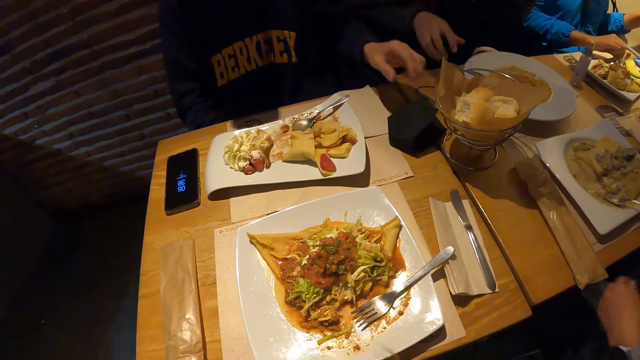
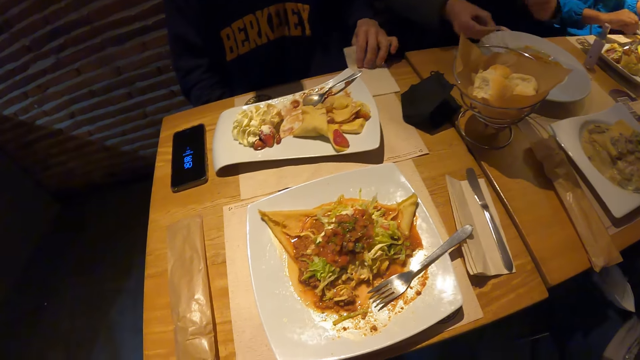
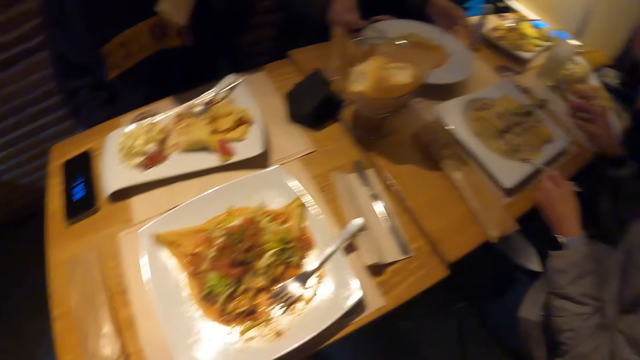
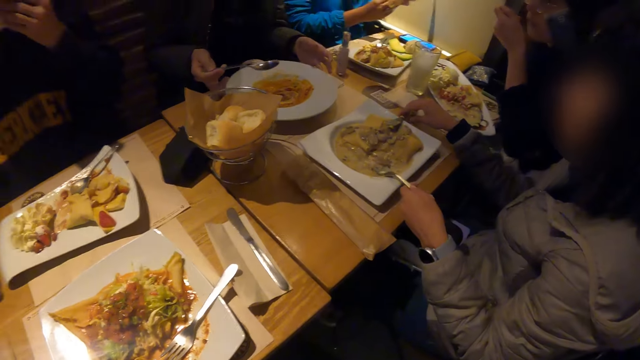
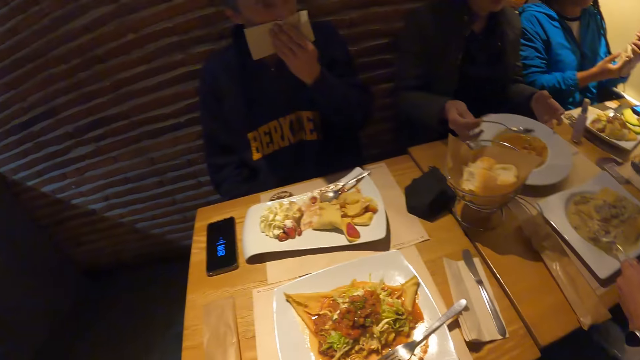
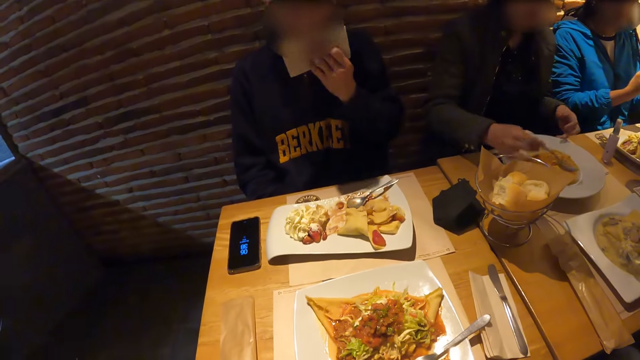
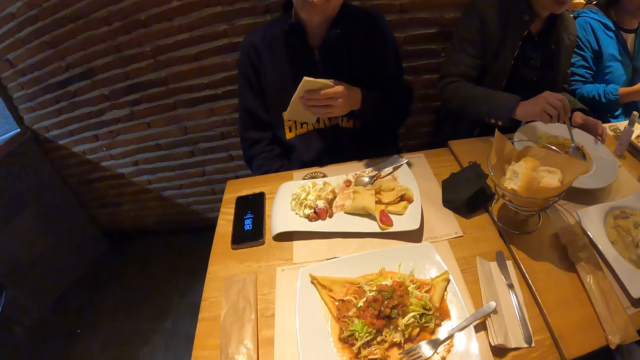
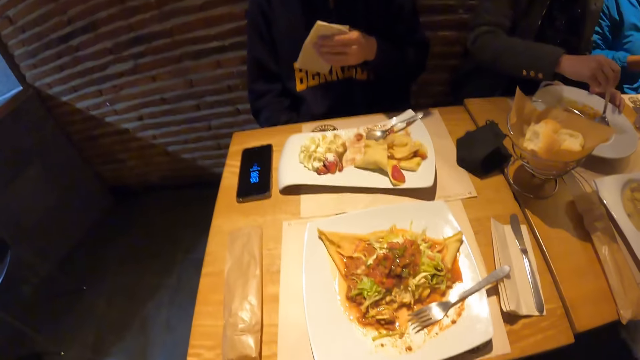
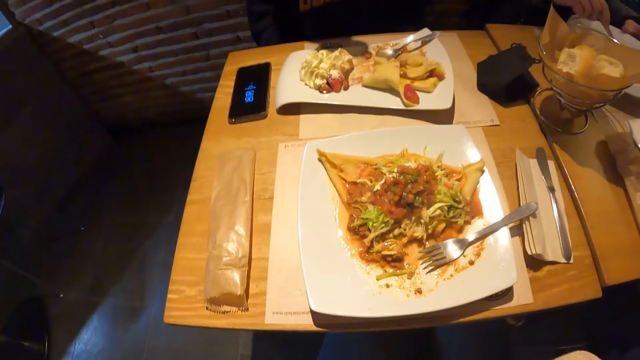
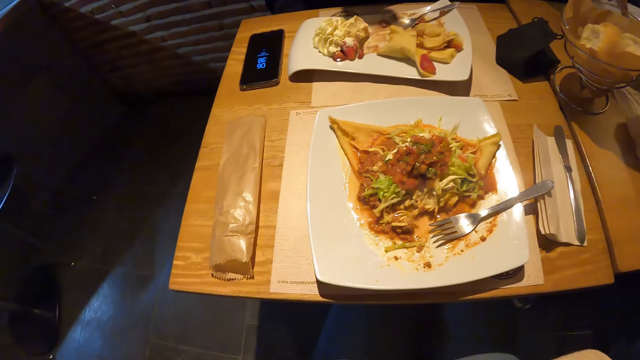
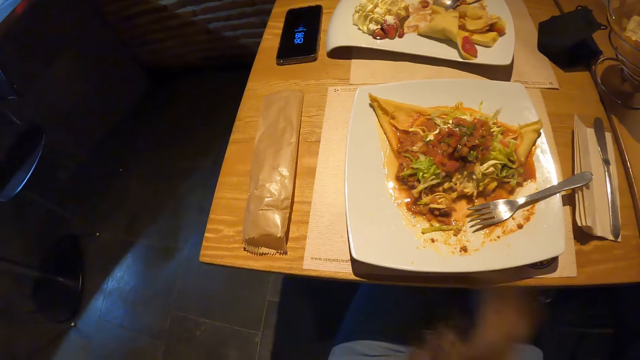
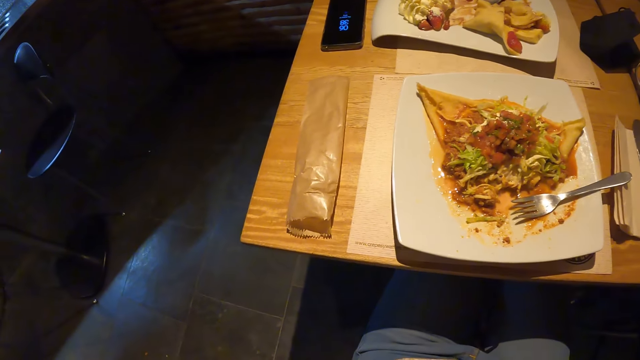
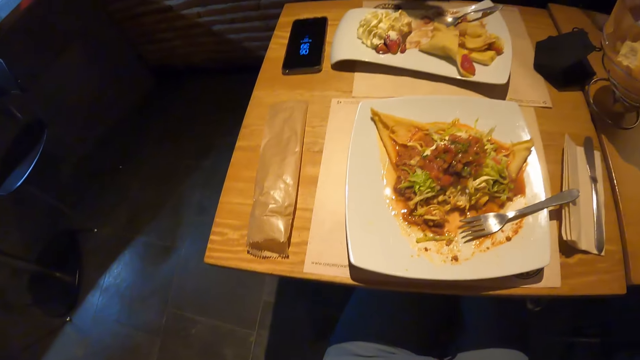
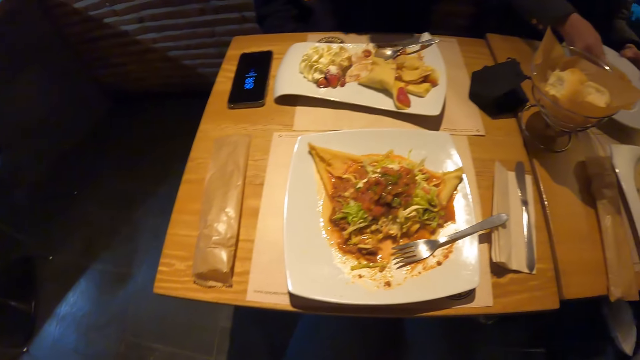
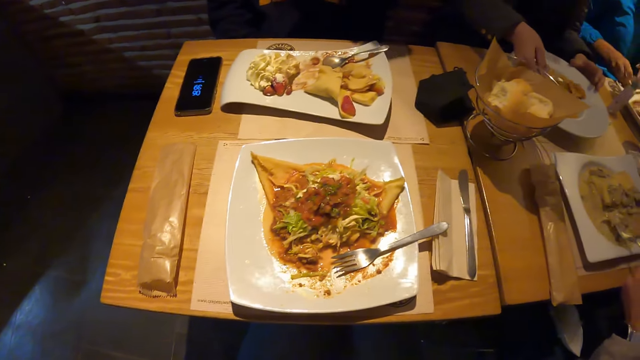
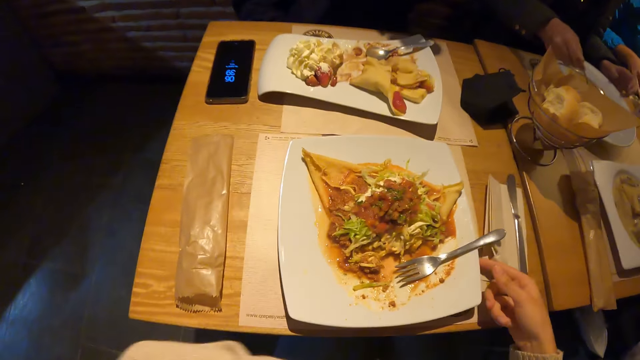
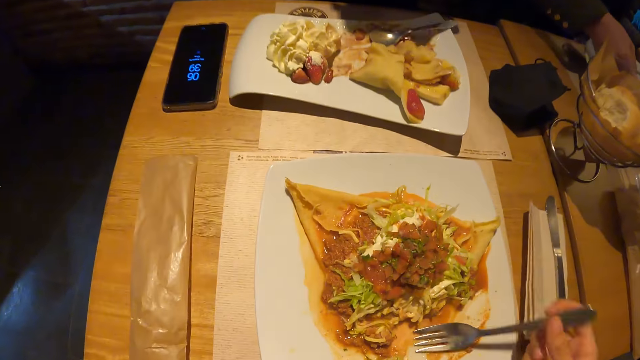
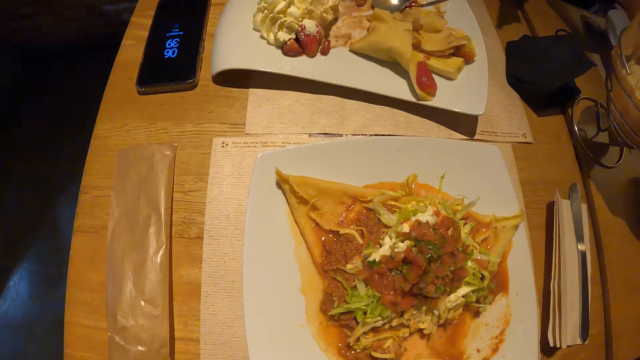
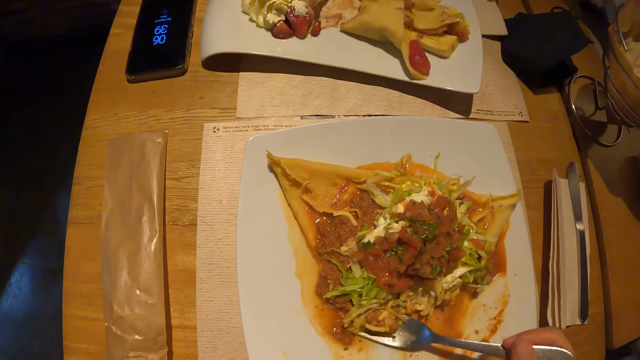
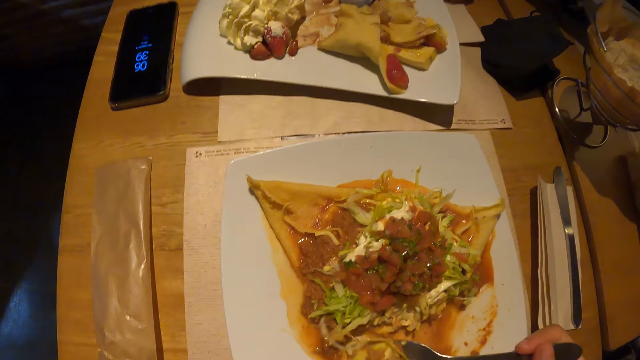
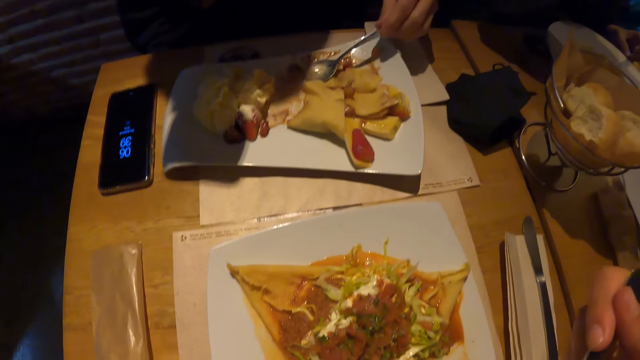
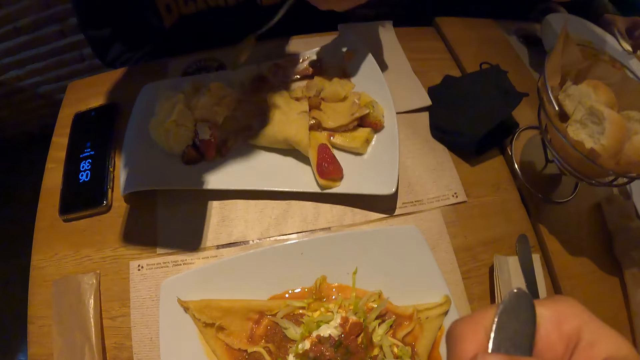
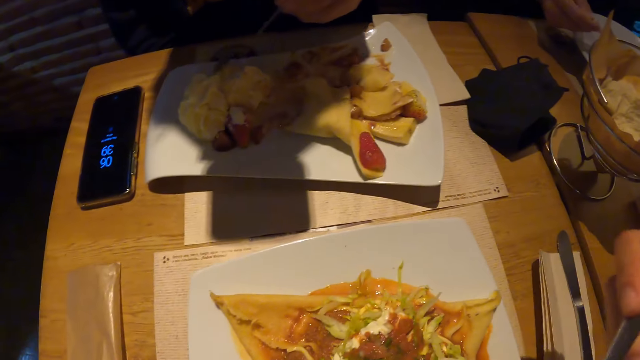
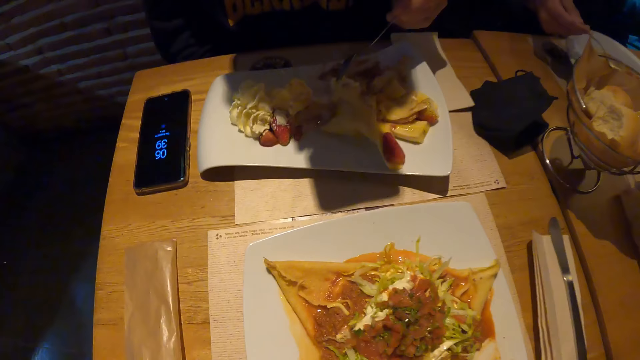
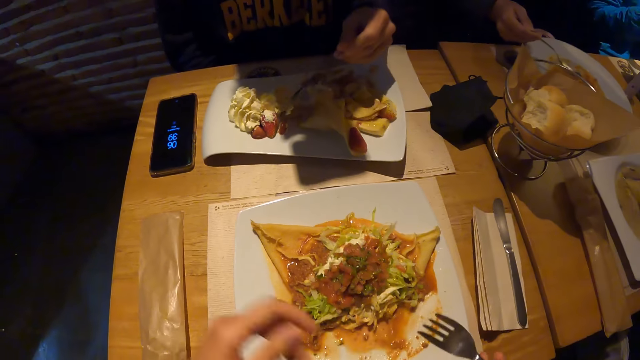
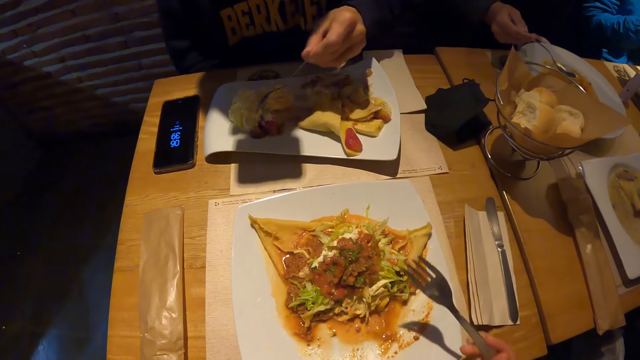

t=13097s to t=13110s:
A man drops the facemask in his right hand on the table. A woman drops the fork in her right hand in the plate on the table. Another man takes the spoon from the plate on the table with his right hand. The first man takes the paper towel or serviette from the table with his right hand. He cleans his mouth with the paper towel in his right hand. The other man stirs the food in the plate with the spoon in his right hand. The first man holds the serviette. The camera wearer looks at the food. He adjusts the facemask on his face with both hands. He takes the fork from the plate on the table with his right hand. The first man drops the paper towel in his right hand on the table. The camera wearer takes food from the plate on the table with the fork in his right hand. The first man gathers the food in the plate on the table with the fork in his right hand. The camera wearer puts the food on the fork in his right hand in his mouth. The first man mixes the food.

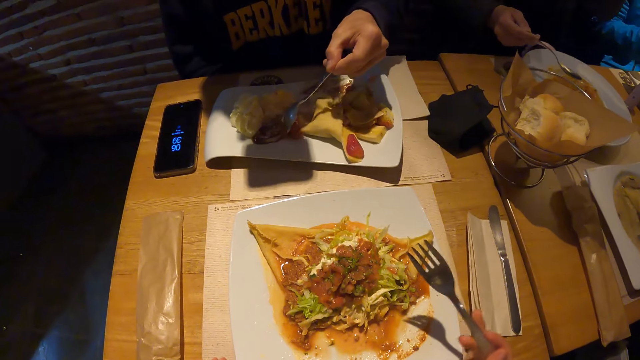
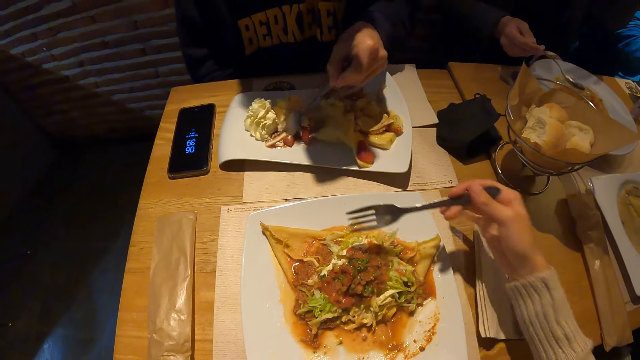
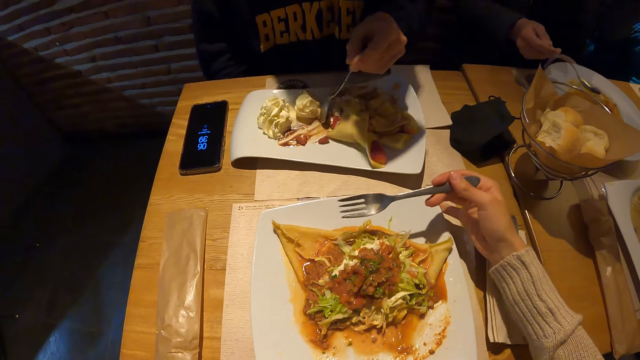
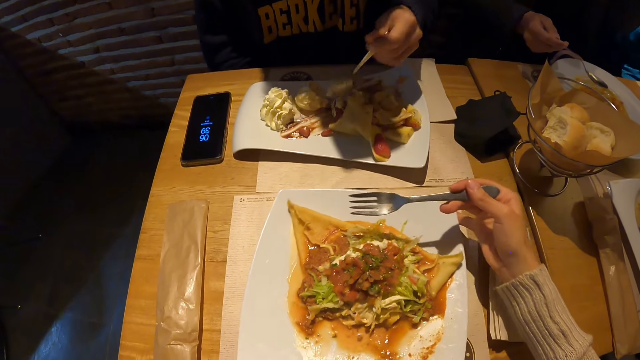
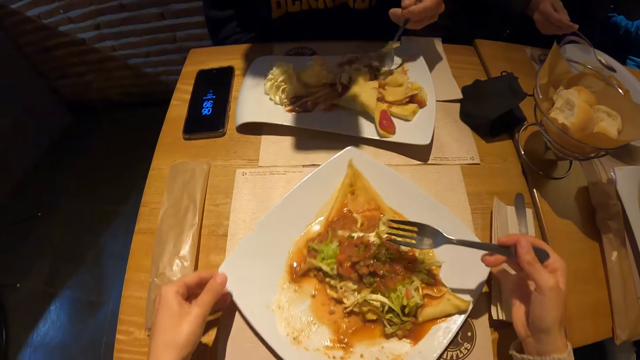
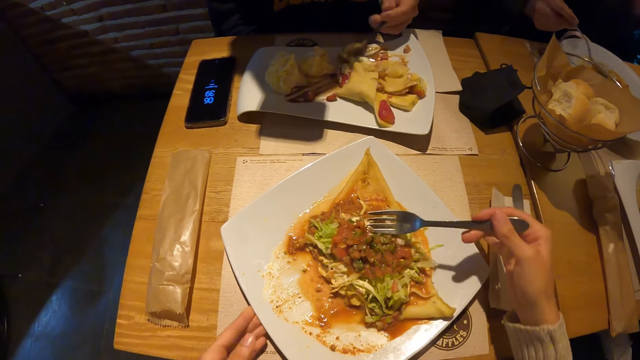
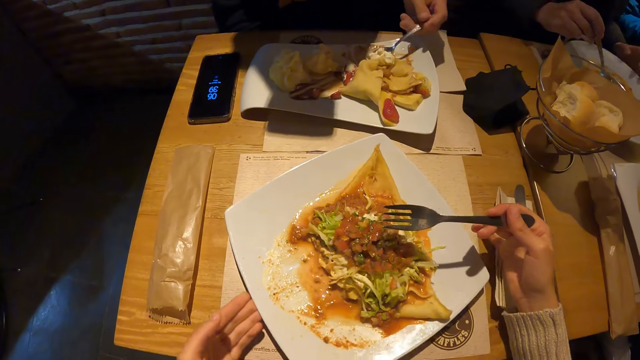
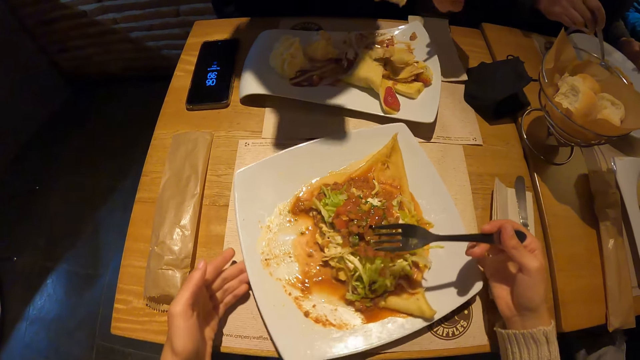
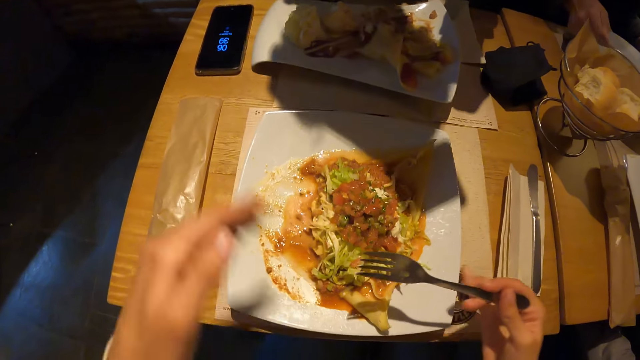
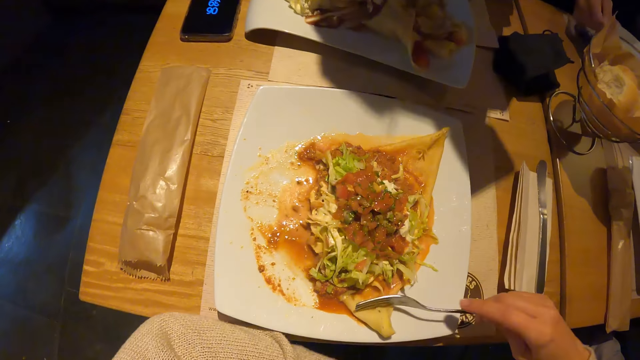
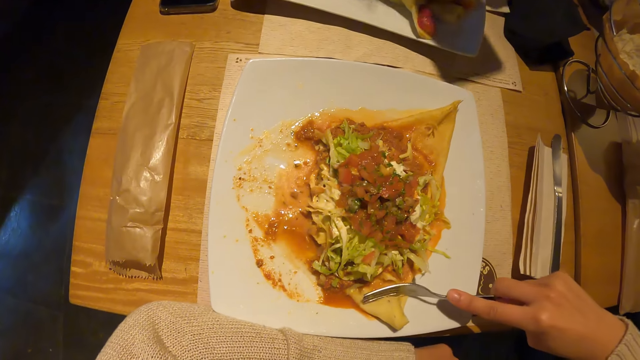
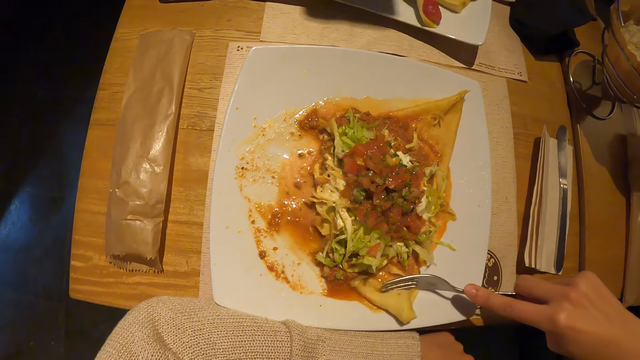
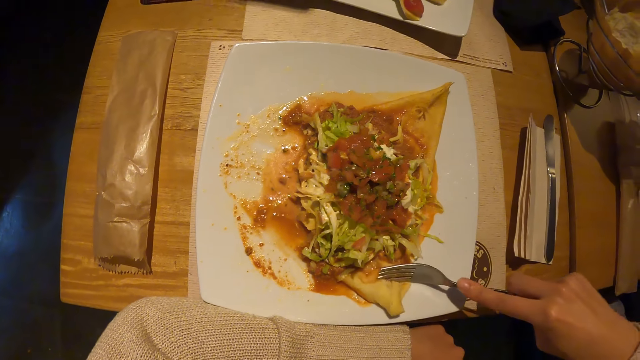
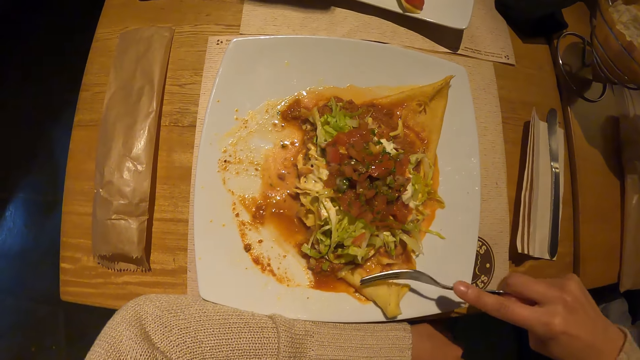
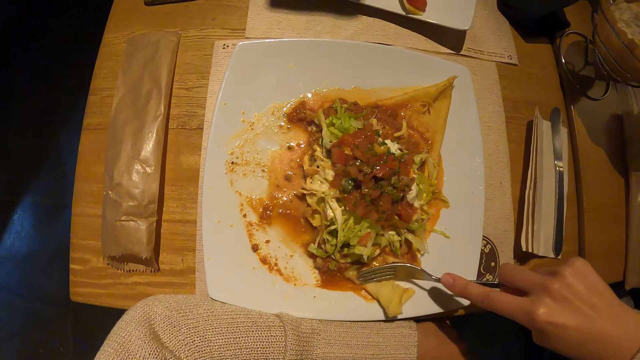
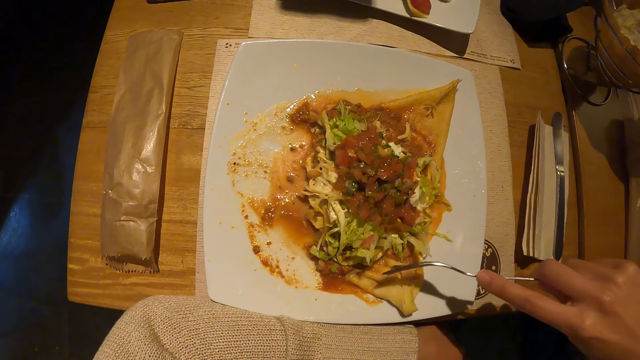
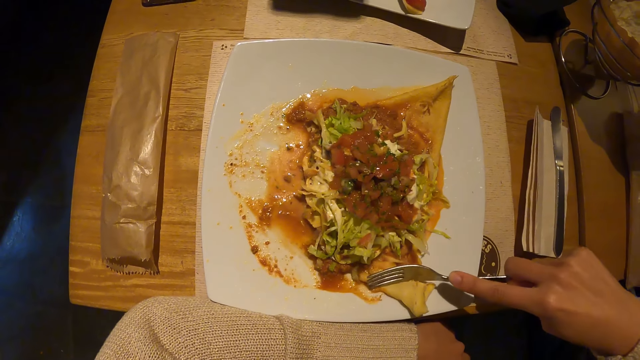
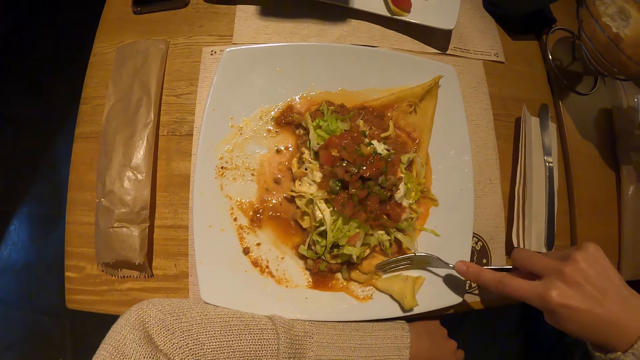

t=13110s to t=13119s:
The camera wearer holds the fork. He rotates the plate on the table with both hands. He takes food from the plate on the table with the fork in his right hand. He places his left hand on the table beside the plate. He cuts food in the plate on the table with the fork in his right hand. A man takes food from the plate on the table with the spoon in his right hand.
